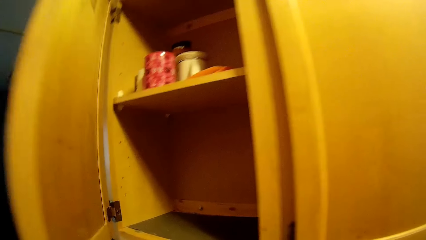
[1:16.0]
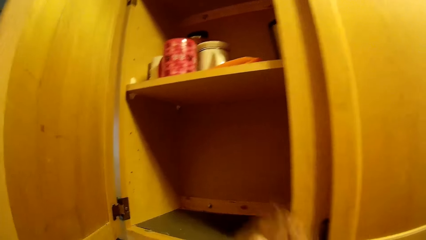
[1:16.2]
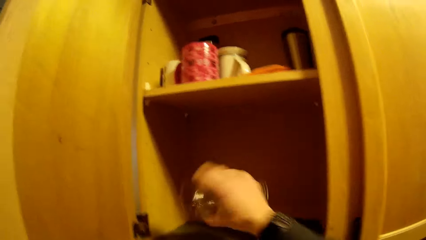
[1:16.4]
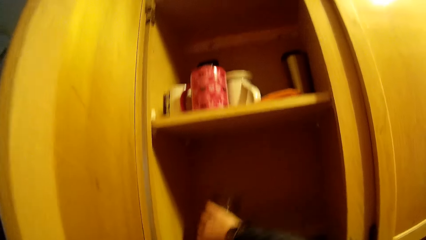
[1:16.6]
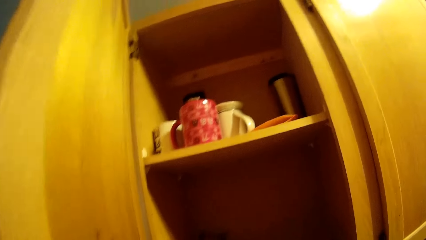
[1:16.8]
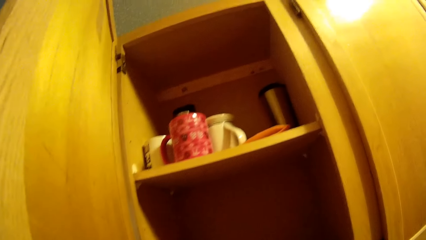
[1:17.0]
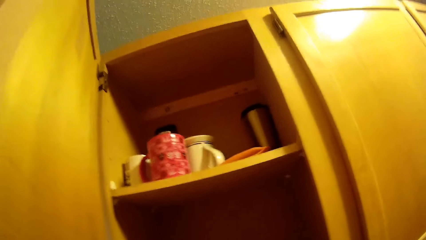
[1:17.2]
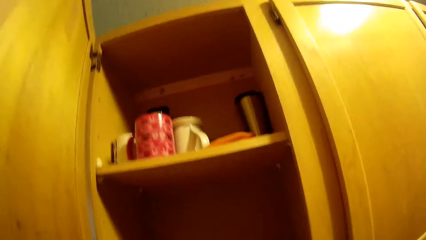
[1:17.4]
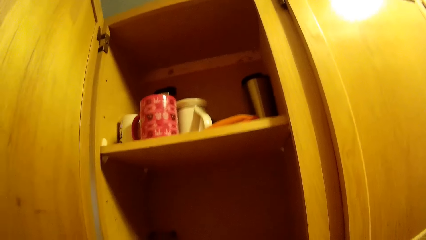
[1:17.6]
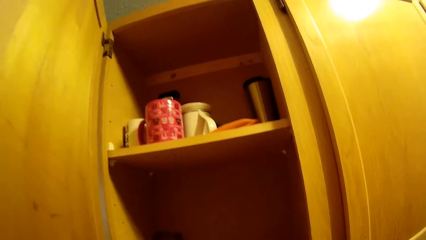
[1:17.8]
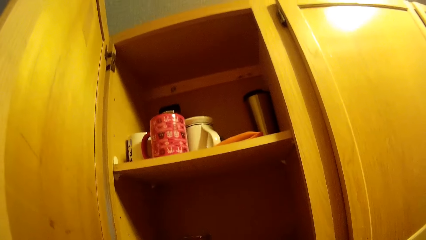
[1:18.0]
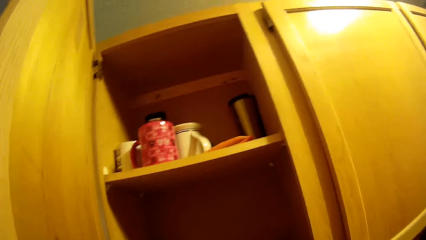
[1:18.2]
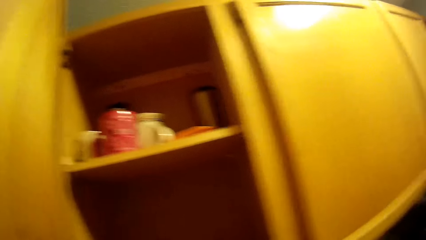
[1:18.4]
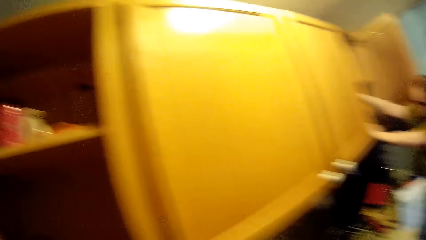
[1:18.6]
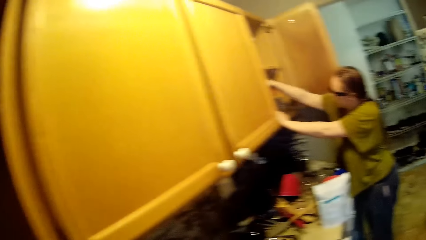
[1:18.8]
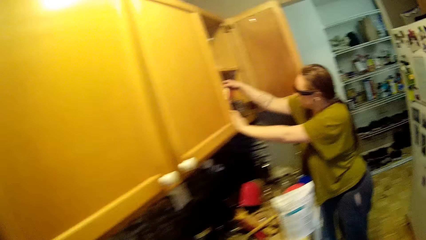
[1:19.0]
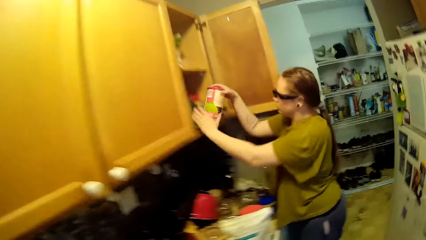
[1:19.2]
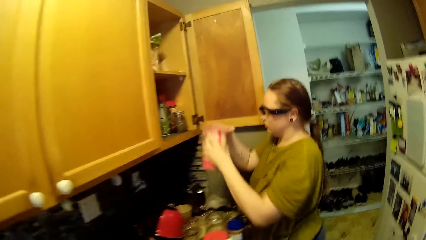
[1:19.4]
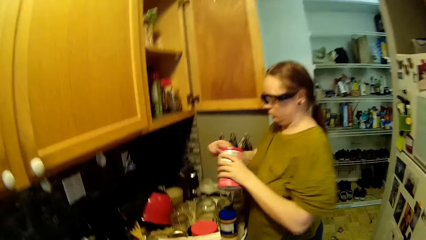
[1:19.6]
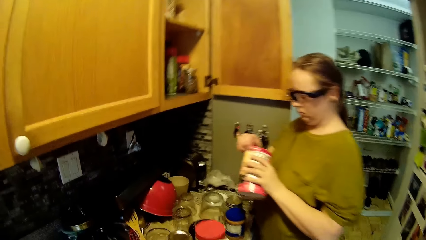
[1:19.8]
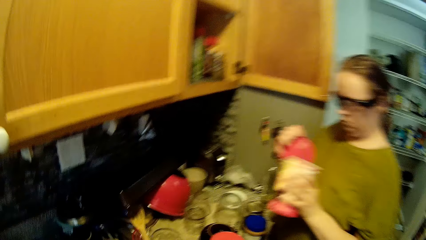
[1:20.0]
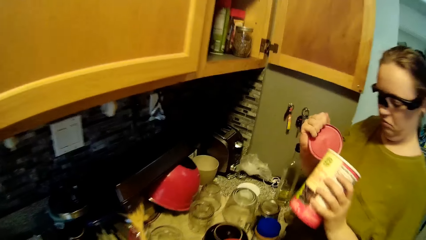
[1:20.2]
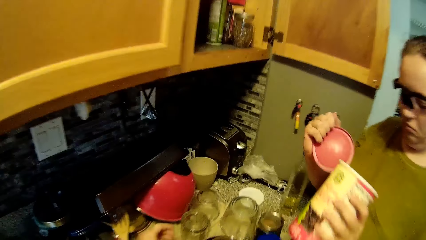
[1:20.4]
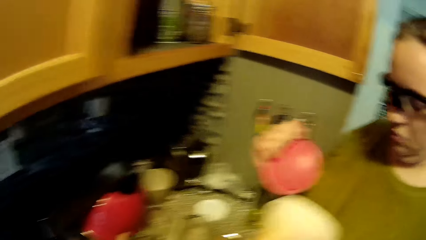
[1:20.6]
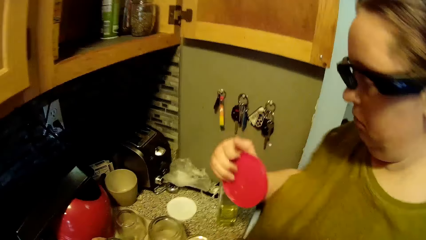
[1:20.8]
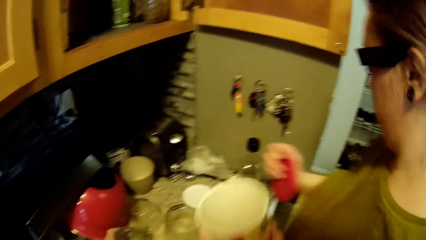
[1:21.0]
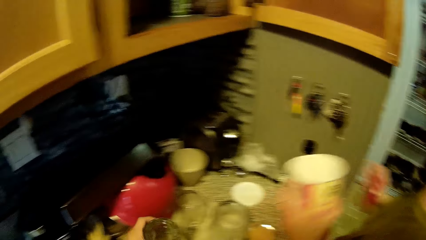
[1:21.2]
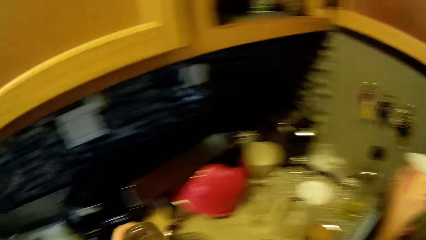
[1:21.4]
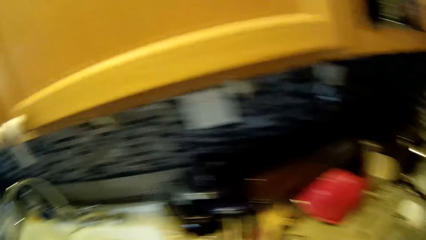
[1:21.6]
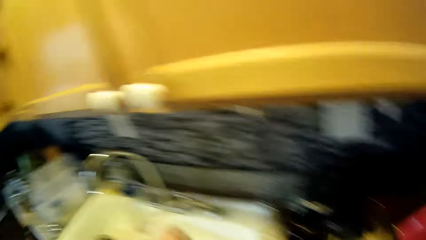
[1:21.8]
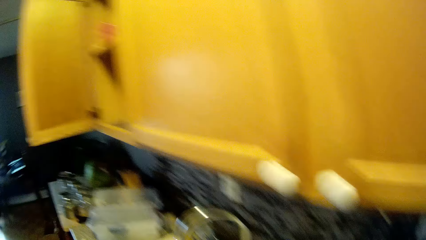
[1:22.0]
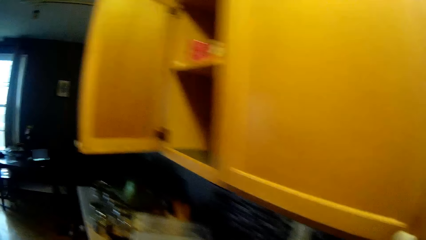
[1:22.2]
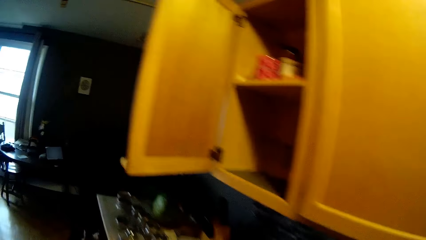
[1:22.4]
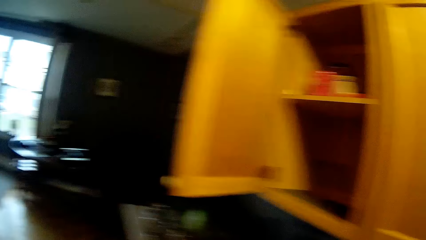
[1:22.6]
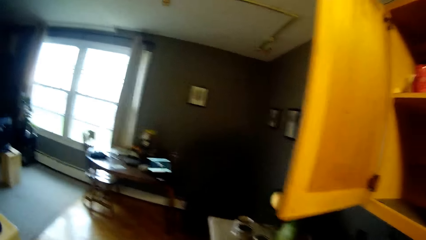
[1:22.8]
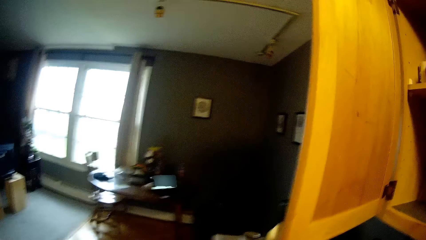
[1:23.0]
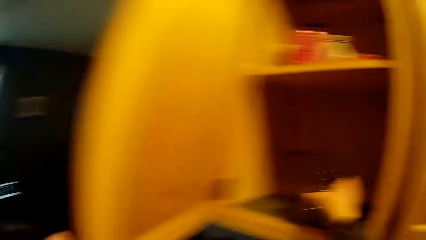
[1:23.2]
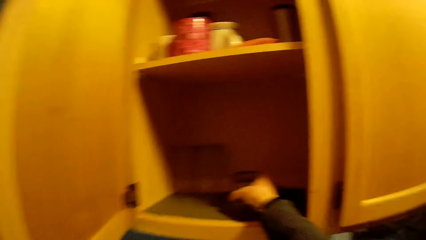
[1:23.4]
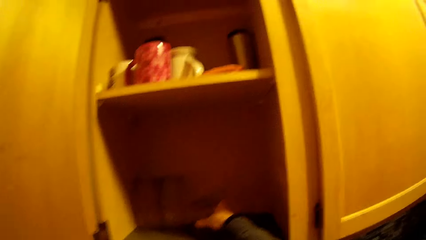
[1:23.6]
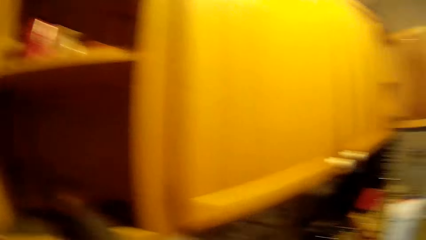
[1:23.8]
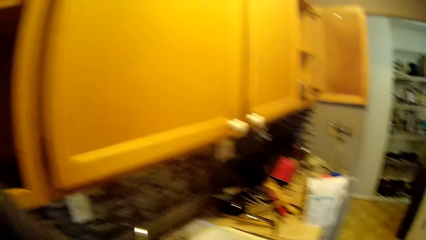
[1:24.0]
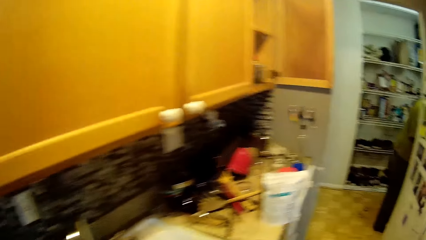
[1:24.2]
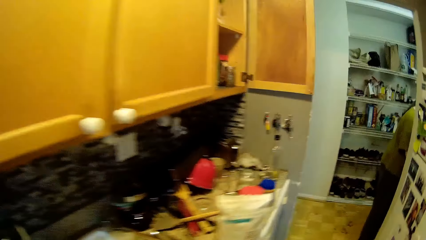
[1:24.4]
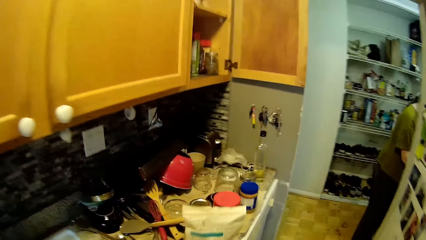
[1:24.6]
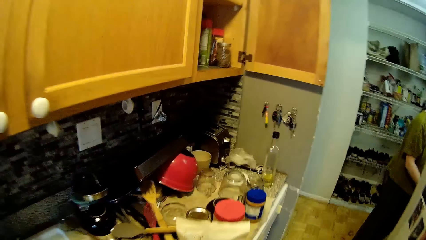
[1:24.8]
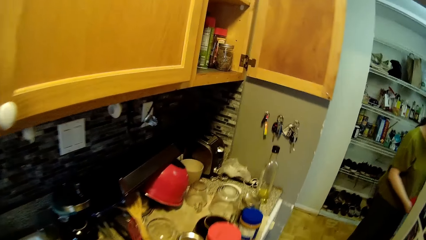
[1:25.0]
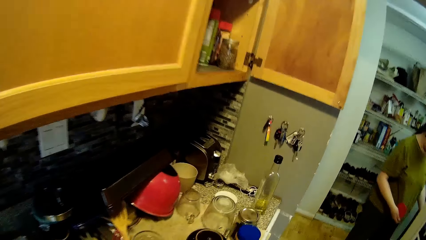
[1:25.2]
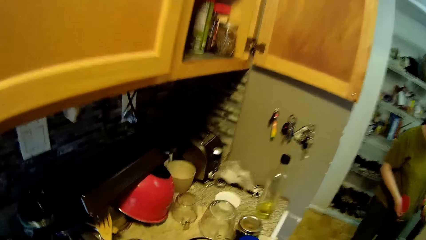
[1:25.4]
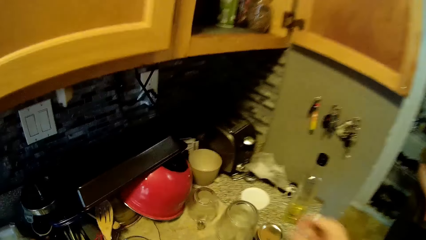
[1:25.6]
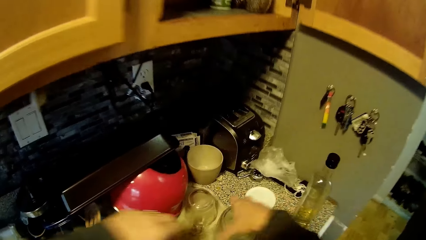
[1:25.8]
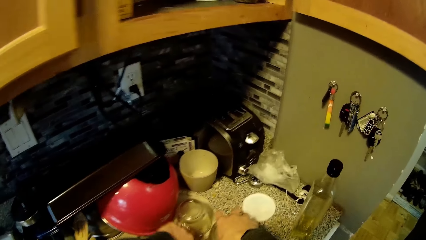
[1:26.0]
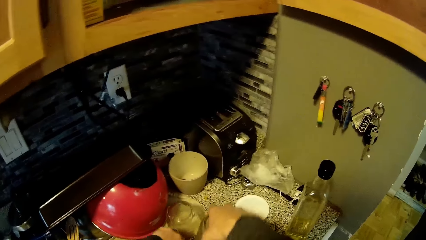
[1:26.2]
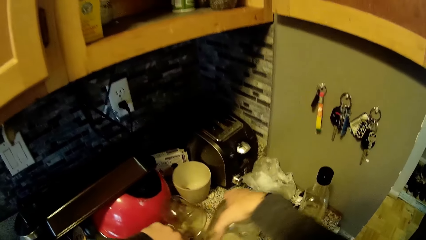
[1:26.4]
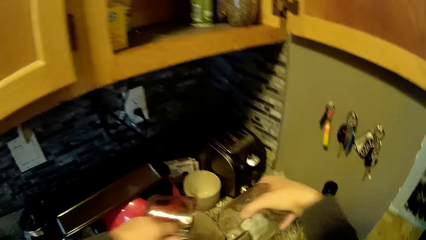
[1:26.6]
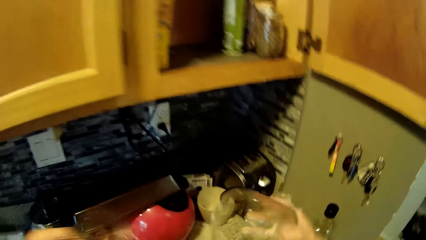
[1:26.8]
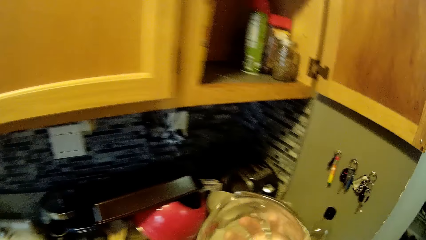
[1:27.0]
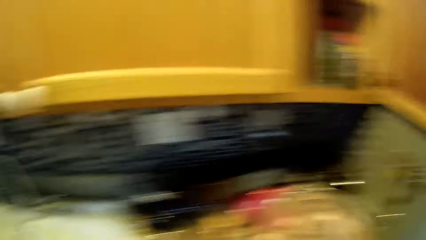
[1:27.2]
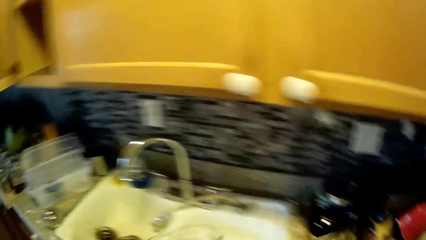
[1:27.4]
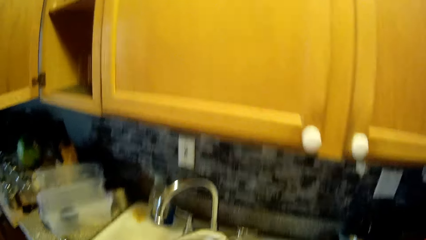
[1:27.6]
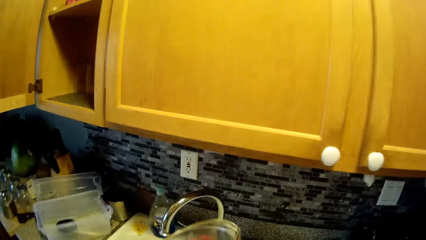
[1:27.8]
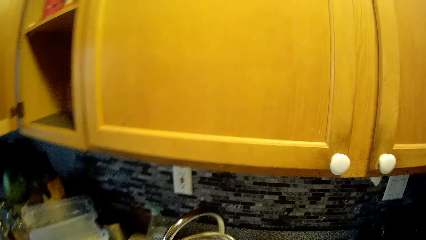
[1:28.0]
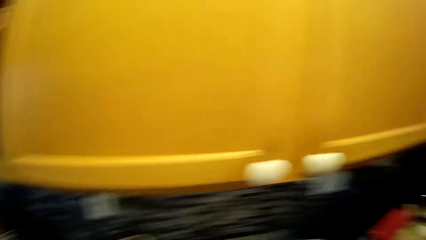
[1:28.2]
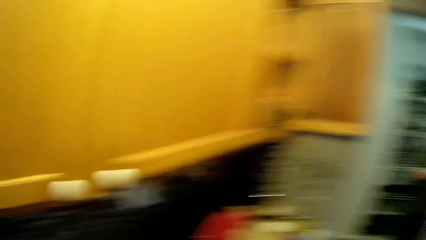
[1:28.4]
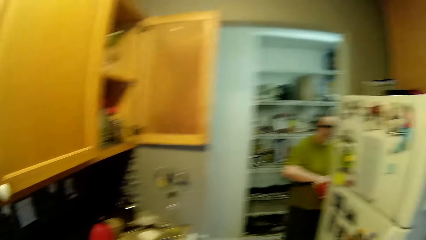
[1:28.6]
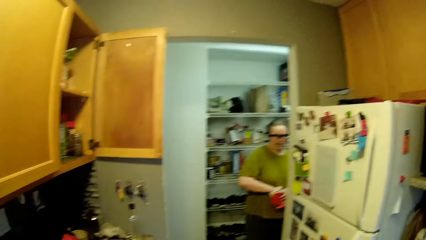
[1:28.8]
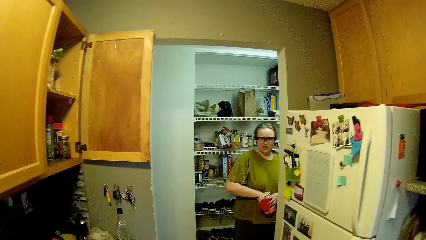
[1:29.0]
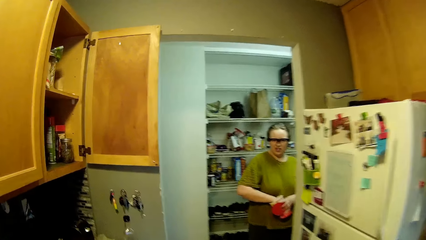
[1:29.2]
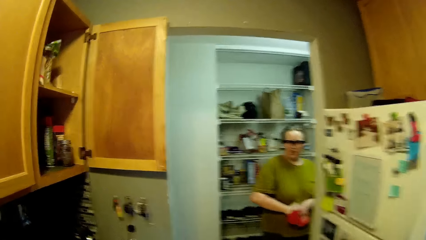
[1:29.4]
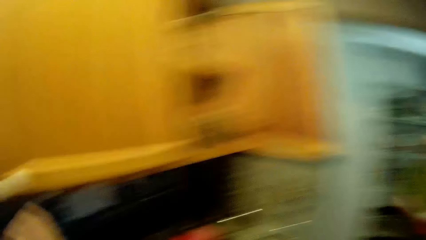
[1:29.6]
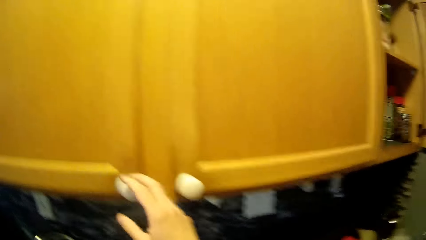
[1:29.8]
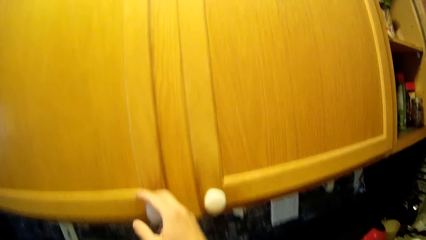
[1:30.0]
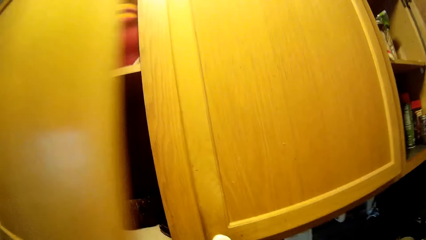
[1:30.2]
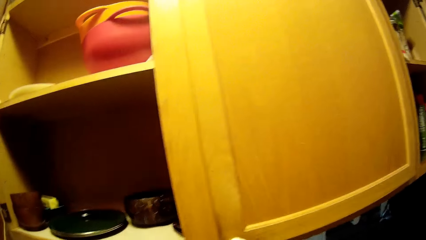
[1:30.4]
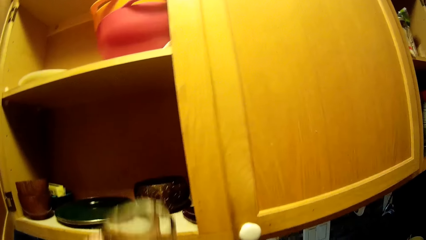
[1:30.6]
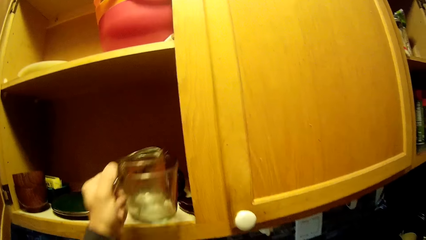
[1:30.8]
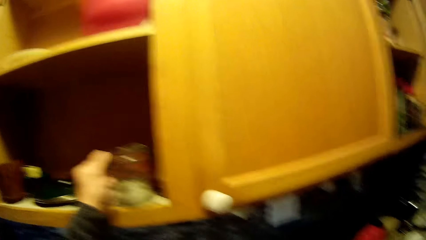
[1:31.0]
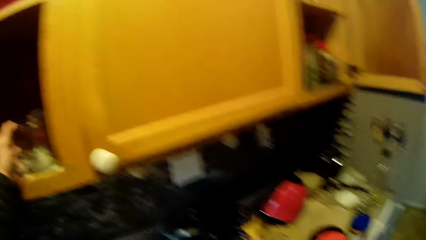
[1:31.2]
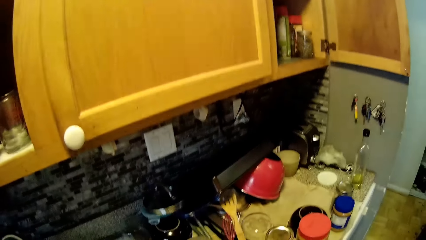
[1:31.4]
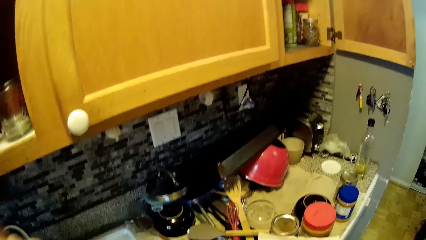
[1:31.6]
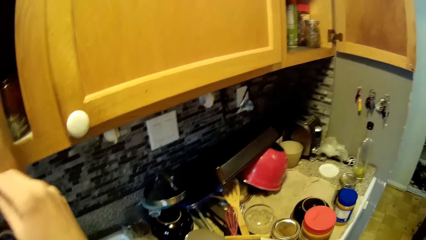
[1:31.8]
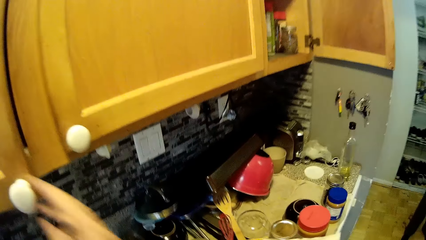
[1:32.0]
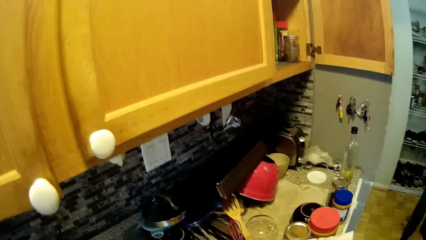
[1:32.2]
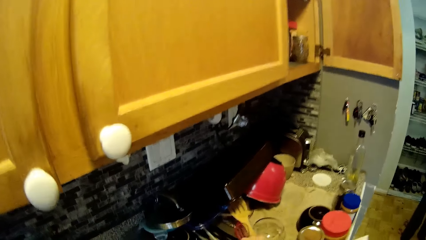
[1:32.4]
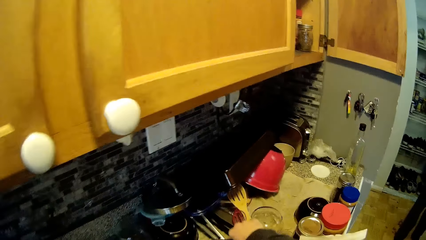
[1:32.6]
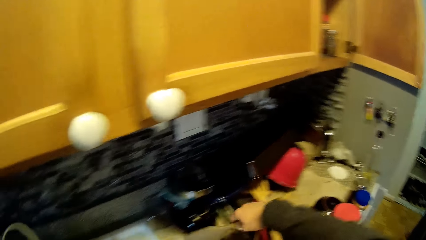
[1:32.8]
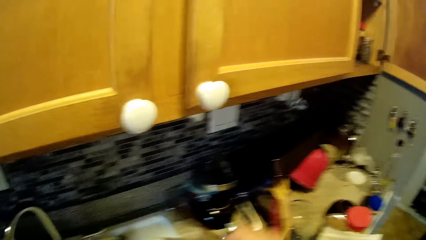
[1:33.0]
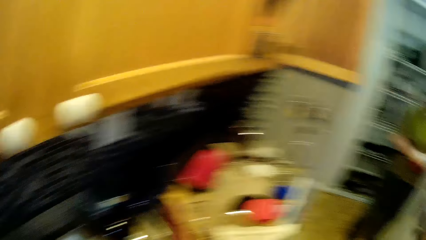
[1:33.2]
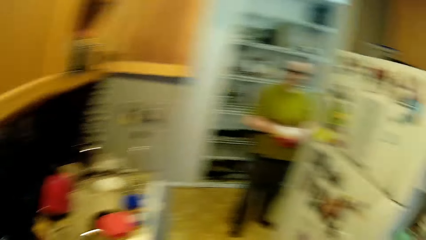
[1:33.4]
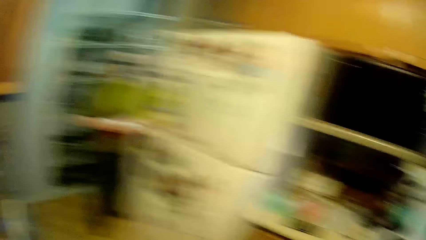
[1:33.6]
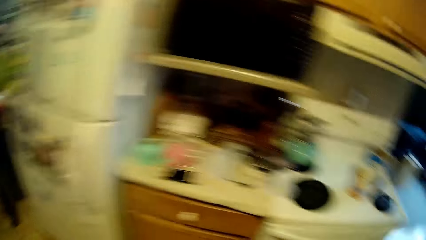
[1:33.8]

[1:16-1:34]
The camera wearer opens a cupboard with his right hand and puts the cup into the cupboard with his right hand. A lady picks up a jar from the cupboard with her right hand. The camera wearer moves close to the lady while he interacts with her. The lady opens the jar with her right hand. The camera wearer picks up a cup from the countertop with his left hand, puts the cup into the cupboard with his right hand, and picks up two measuring cups from the countertop with both hands. He walks toward the cabinet. The lady holds the jar in her right hand. The camera wearer opens the cupboard with his right hand, puts the measuring cups into the cupboard with his right hand, closes the cupboard with his right hand, and picks up a wooden spoon with his right hand from the countertop.
